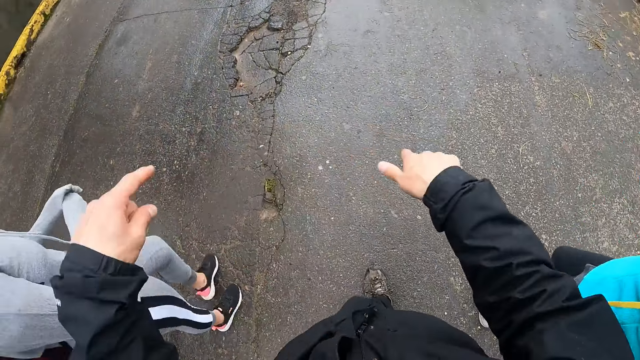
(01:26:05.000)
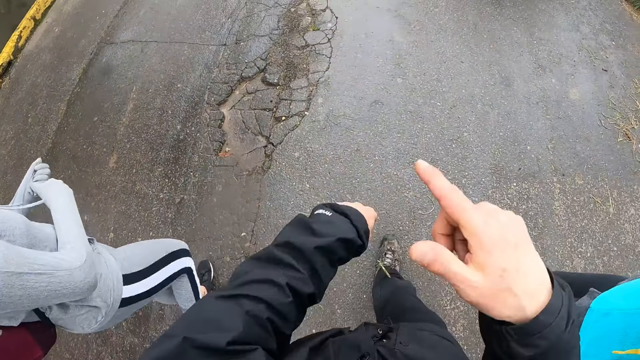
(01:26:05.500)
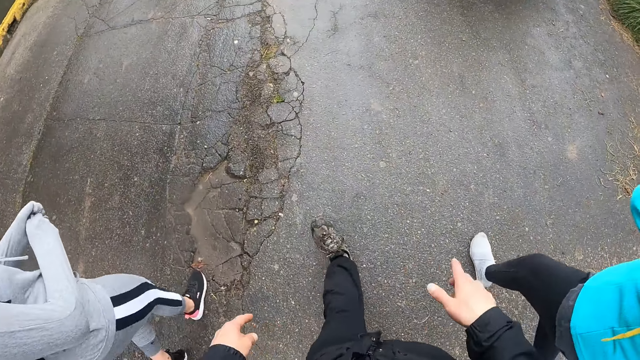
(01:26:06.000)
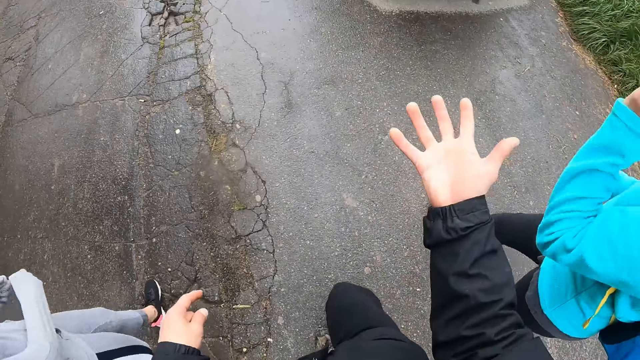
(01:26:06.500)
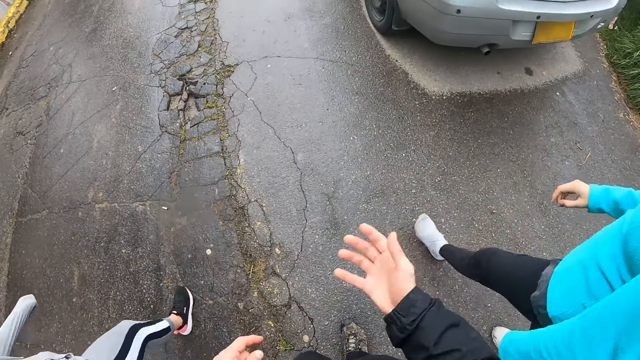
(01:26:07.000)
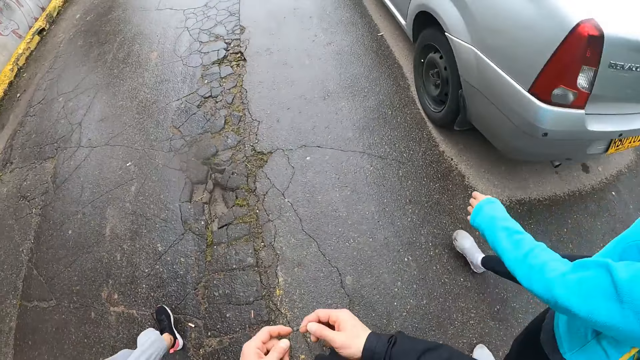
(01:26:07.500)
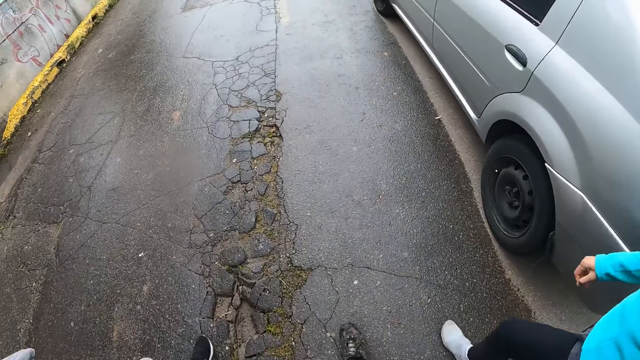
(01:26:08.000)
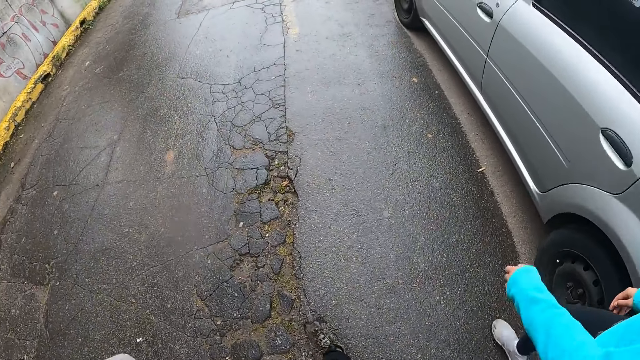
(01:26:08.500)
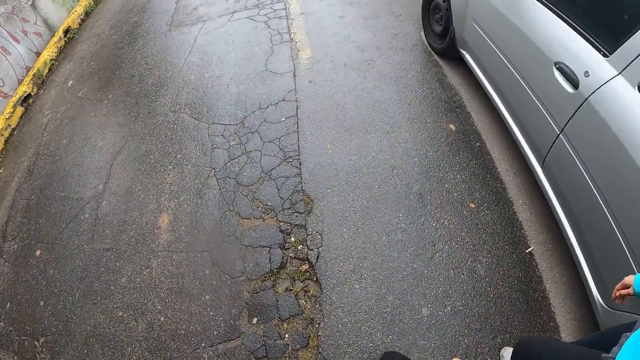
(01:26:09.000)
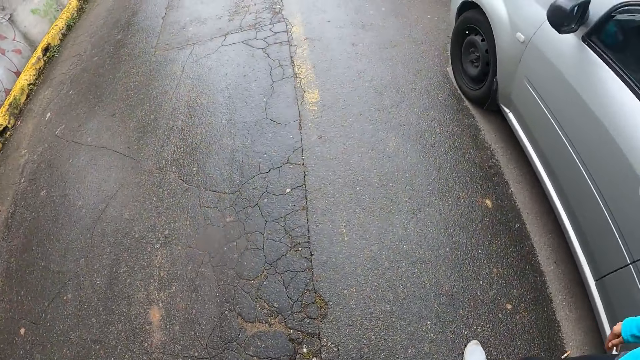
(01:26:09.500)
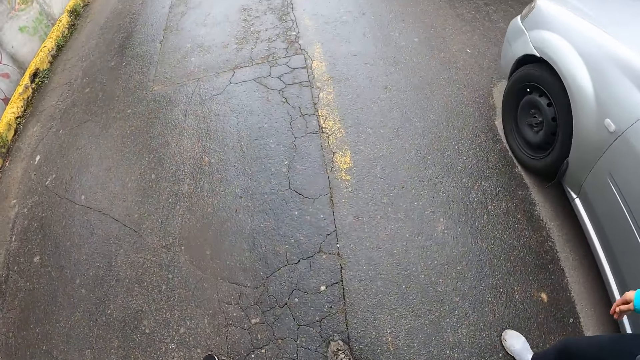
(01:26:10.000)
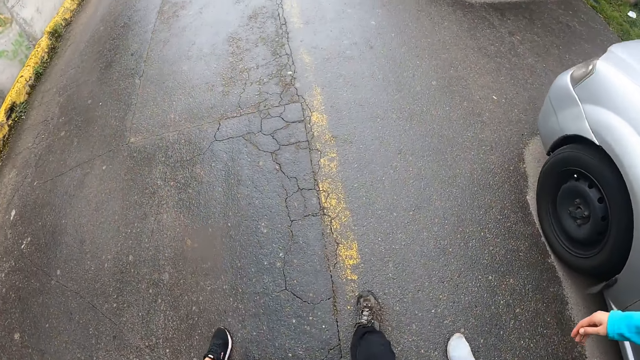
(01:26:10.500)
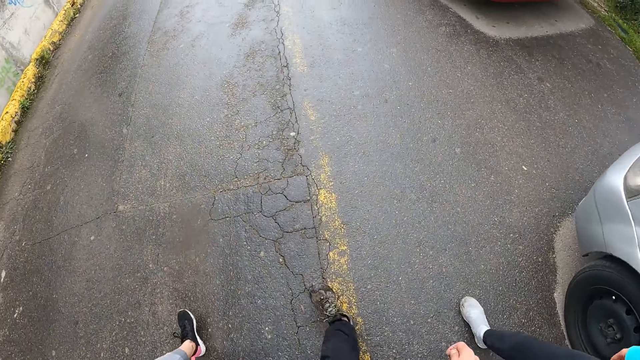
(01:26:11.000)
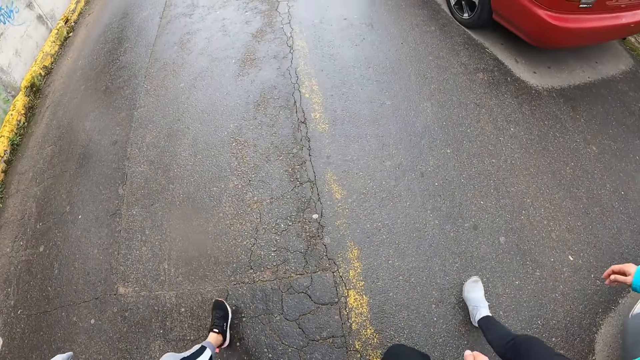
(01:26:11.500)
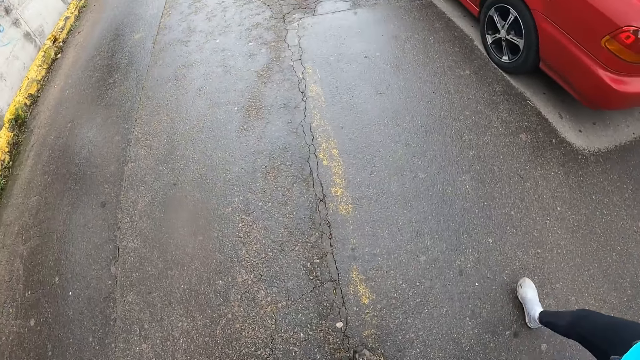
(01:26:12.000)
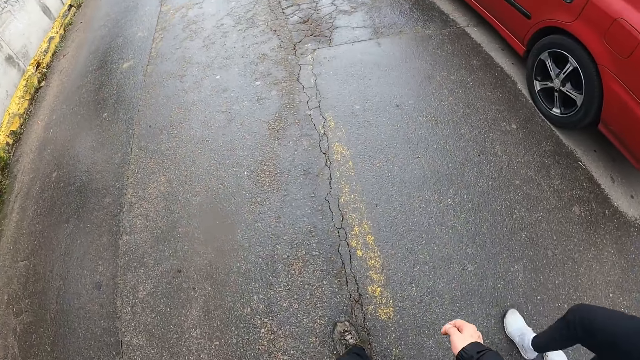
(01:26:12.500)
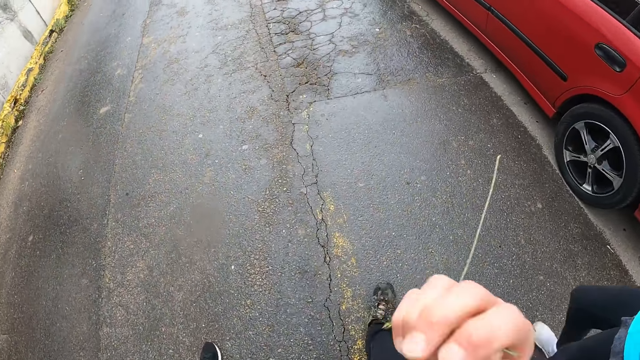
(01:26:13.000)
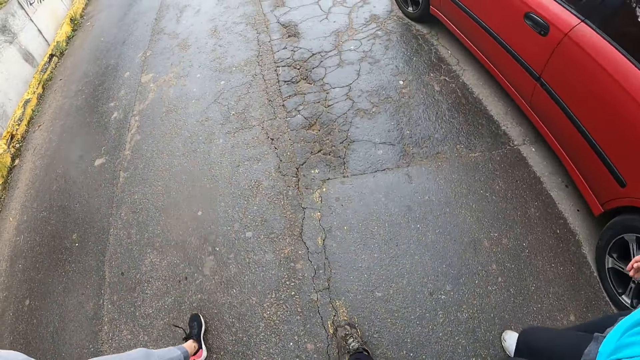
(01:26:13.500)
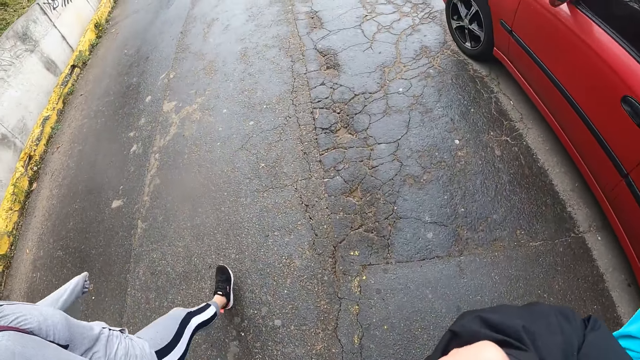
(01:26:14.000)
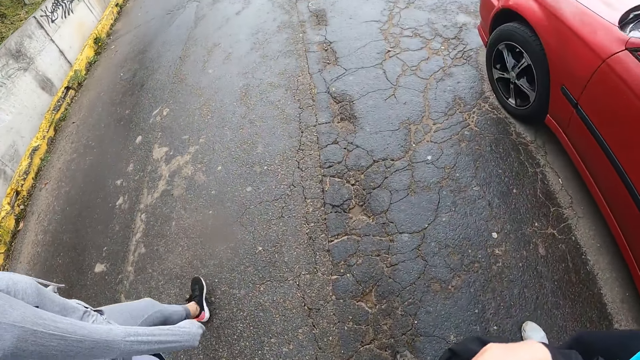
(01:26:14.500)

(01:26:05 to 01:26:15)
The camera wearer looks at the hand.

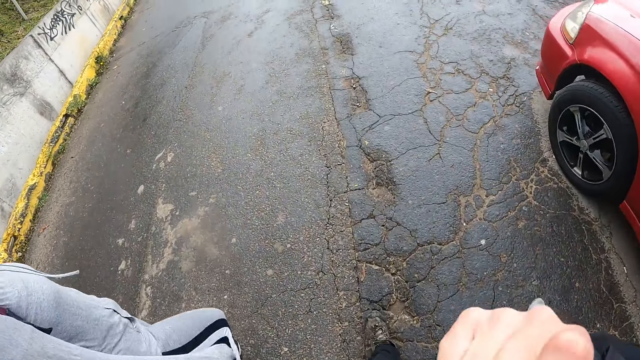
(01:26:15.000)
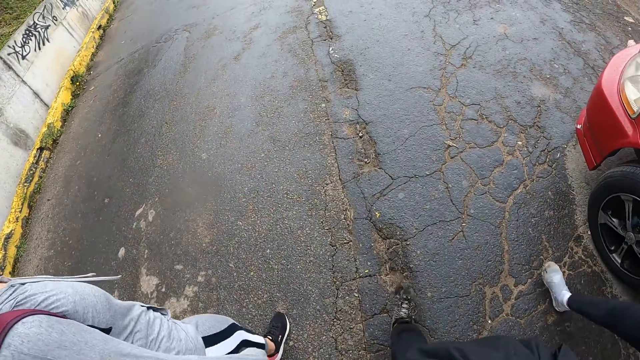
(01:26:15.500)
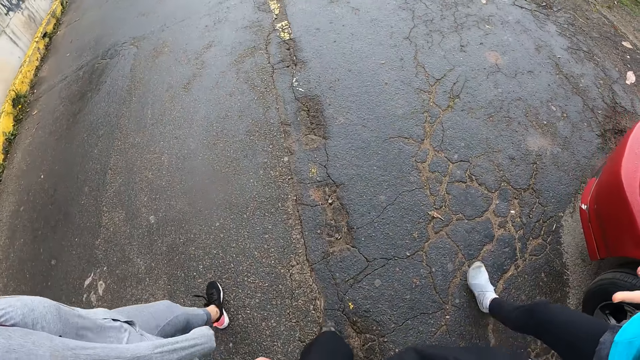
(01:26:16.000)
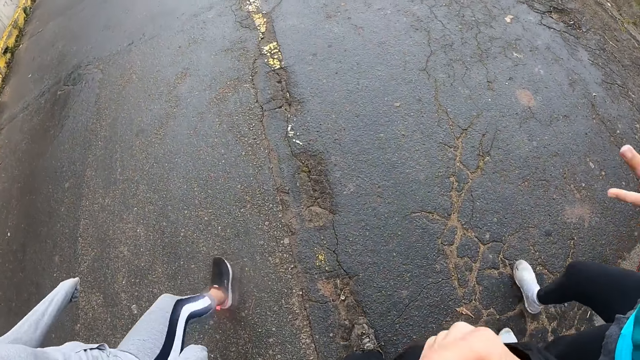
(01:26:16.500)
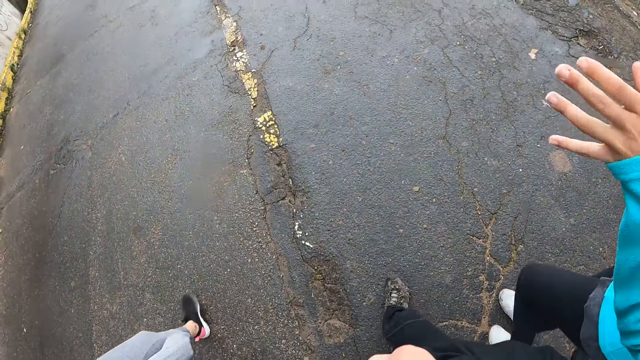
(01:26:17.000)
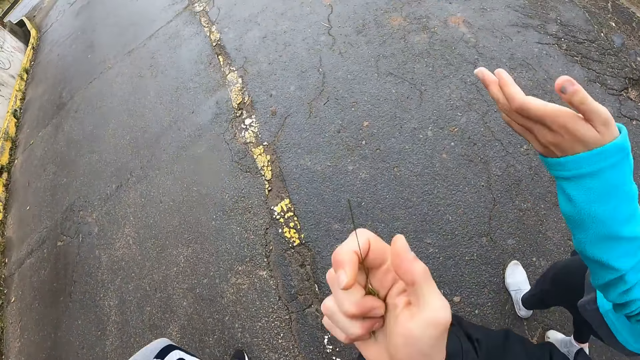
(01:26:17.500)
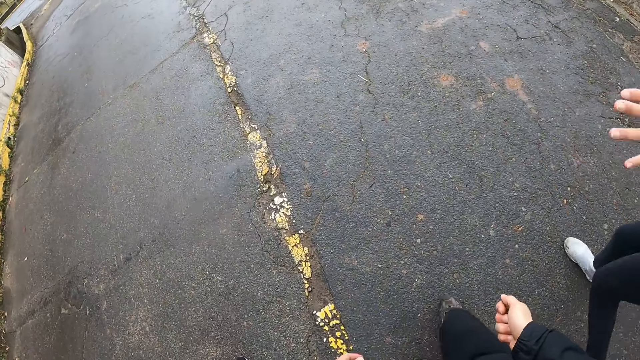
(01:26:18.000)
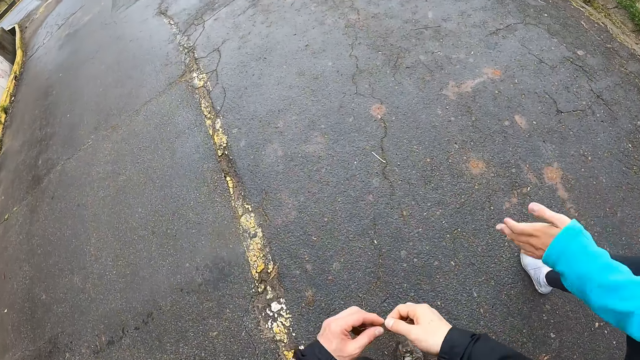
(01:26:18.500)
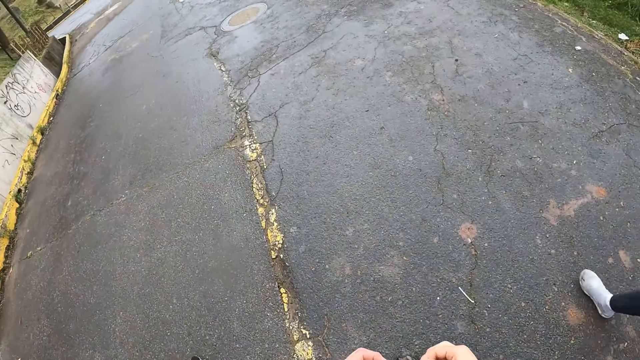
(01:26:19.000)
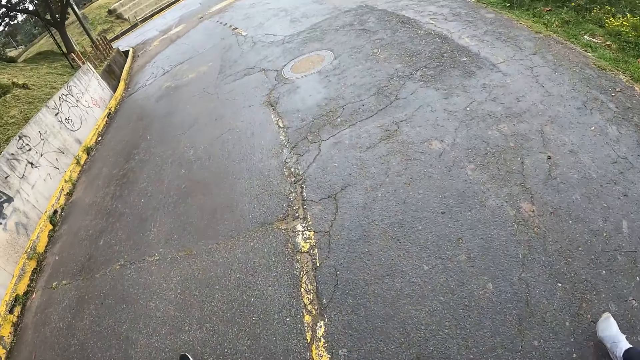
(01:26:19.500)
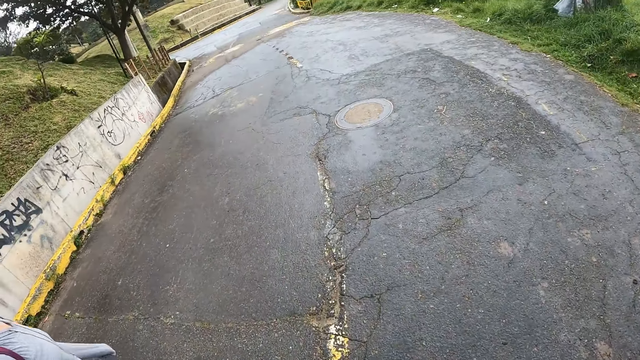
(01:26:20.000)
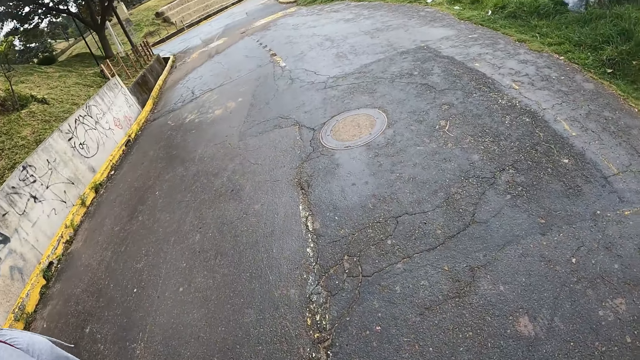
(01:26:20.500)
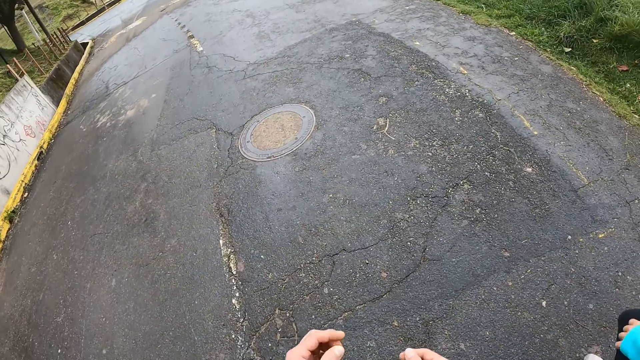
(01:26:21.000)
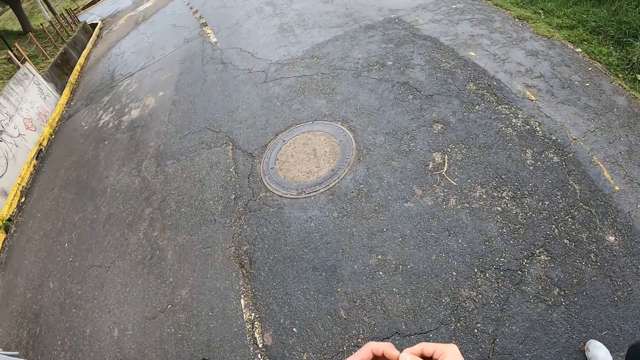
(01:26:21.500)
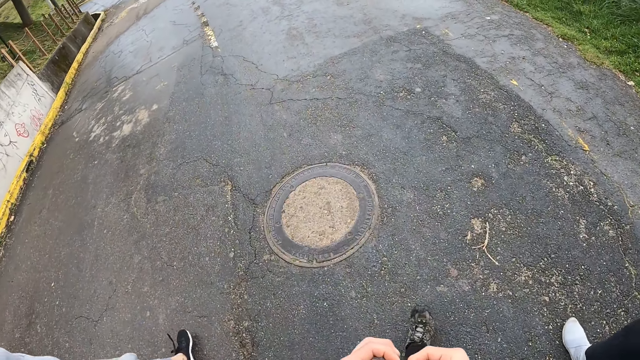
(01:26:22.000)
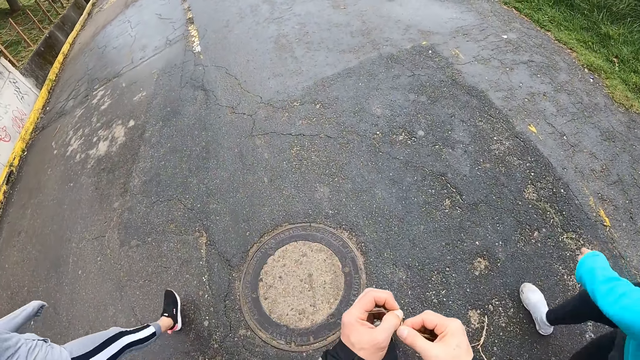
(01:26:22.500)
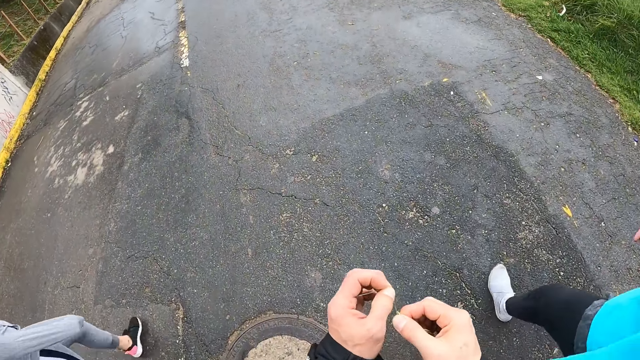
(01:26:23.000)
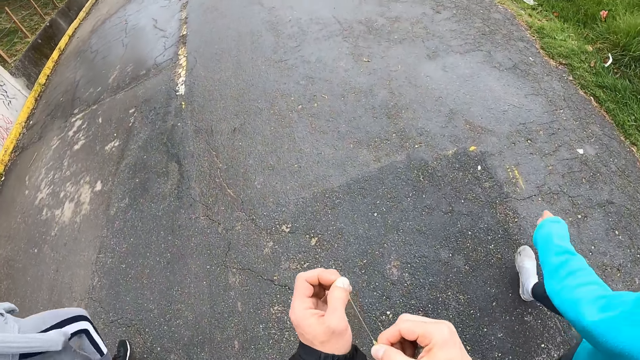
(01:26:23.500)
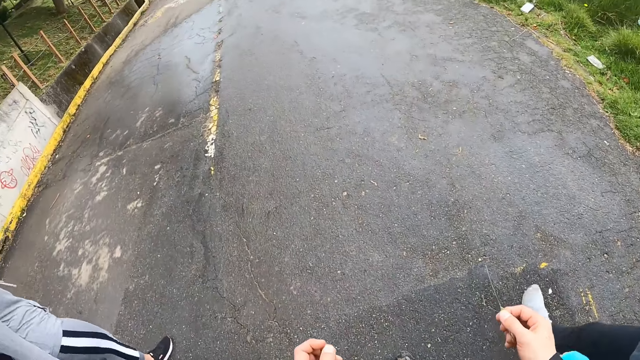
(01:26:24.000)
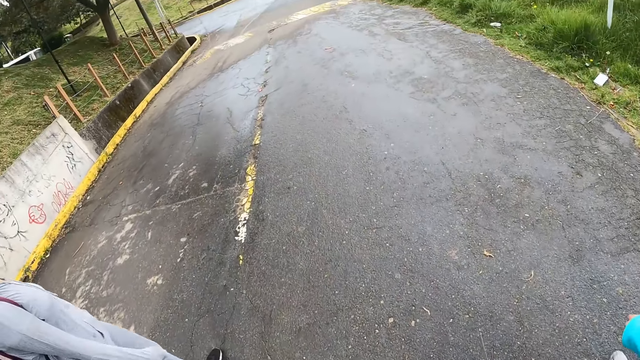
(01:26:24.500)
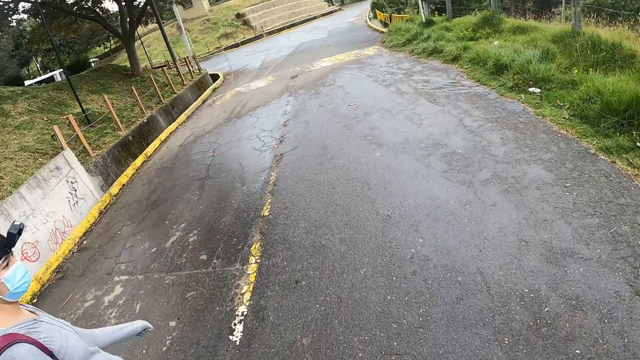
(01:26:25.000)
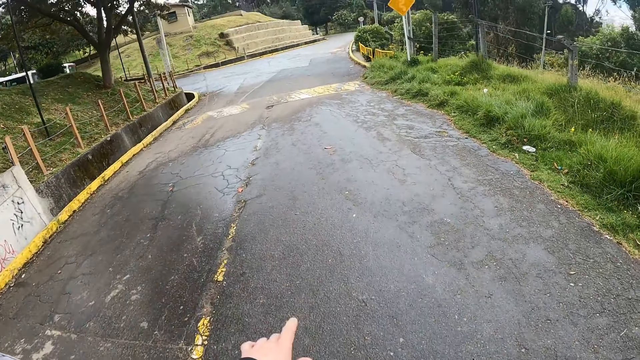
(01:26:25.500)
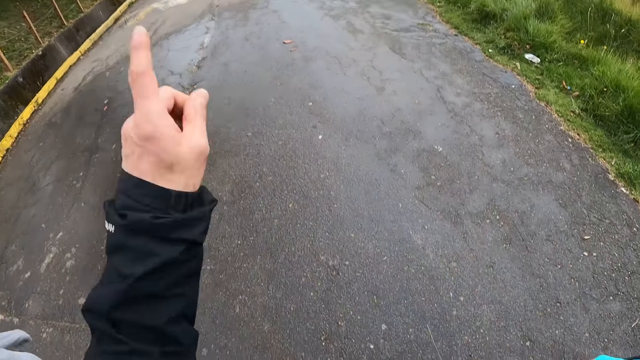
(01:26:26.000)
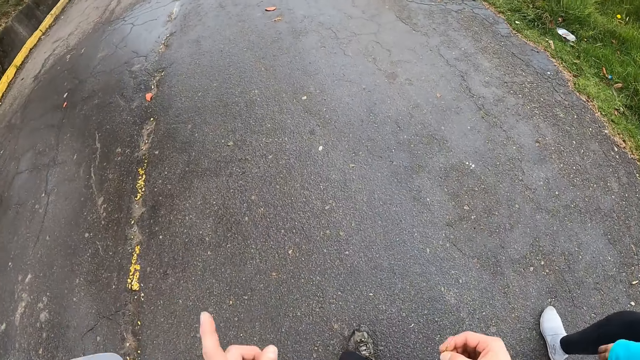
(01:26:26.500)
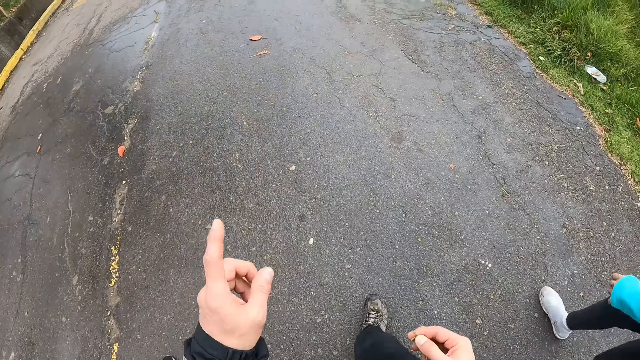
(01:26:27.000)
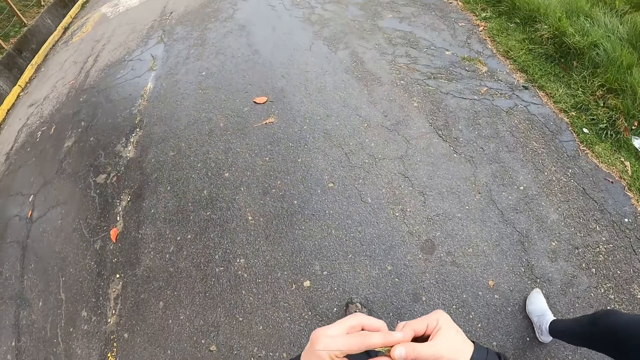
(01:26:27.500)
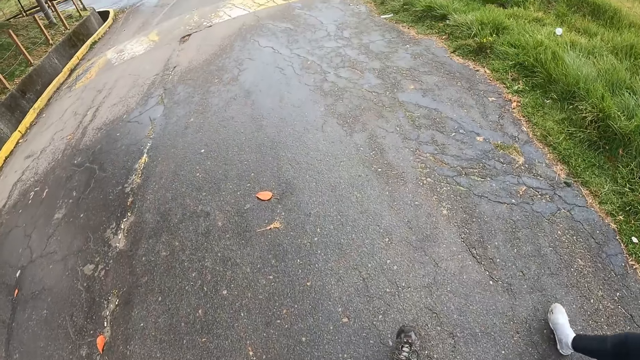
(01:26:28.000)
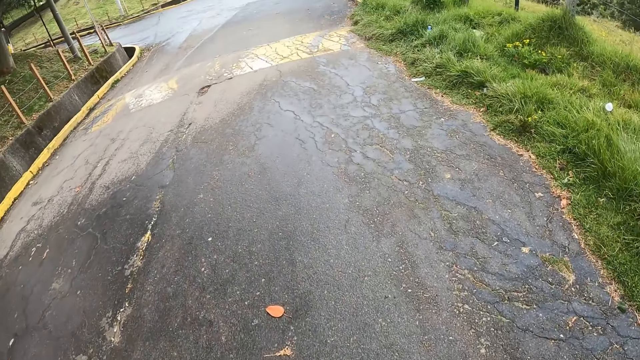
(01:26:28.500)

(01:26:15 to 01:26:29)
The camera wearer moves the hand. They hold the grass with both hands. They point with a finger.
